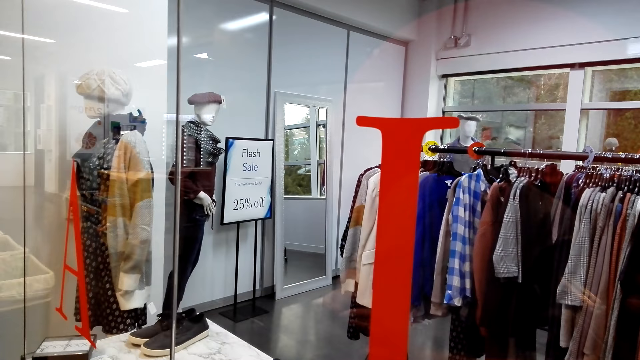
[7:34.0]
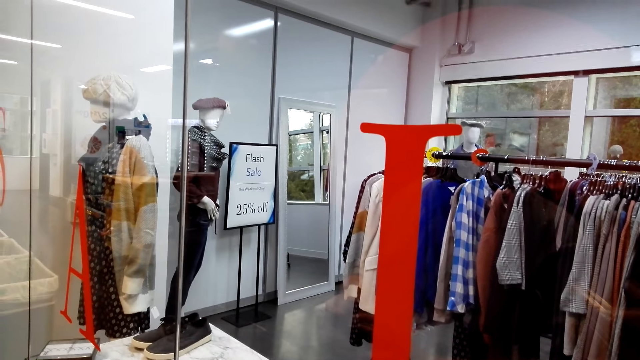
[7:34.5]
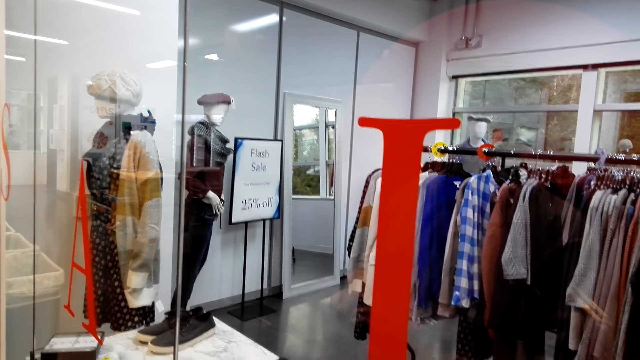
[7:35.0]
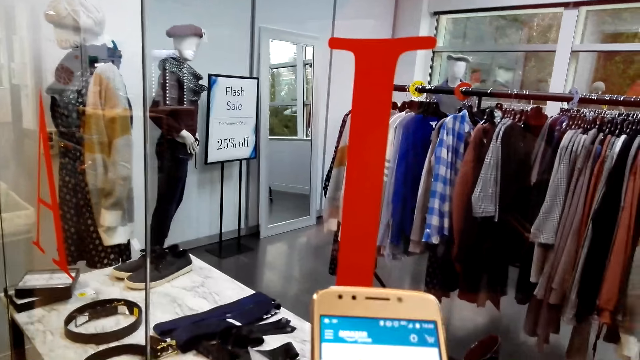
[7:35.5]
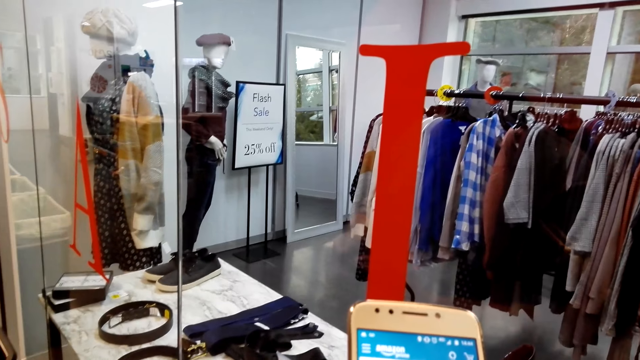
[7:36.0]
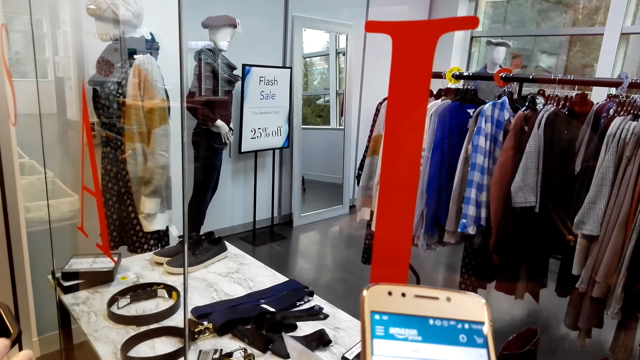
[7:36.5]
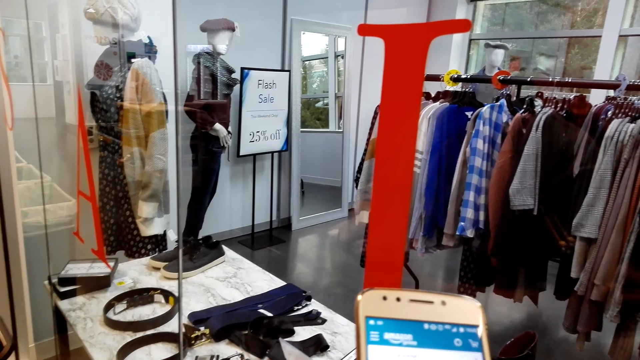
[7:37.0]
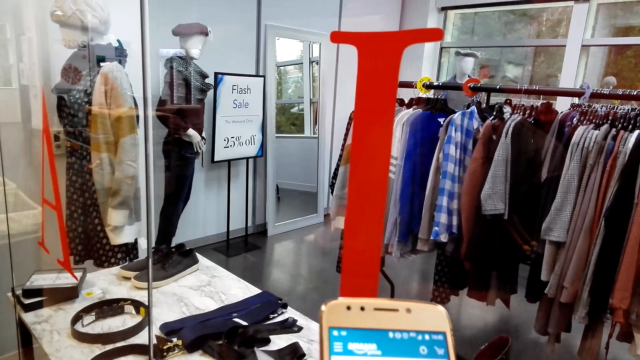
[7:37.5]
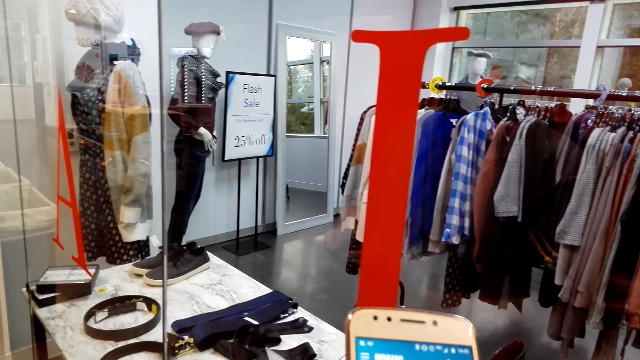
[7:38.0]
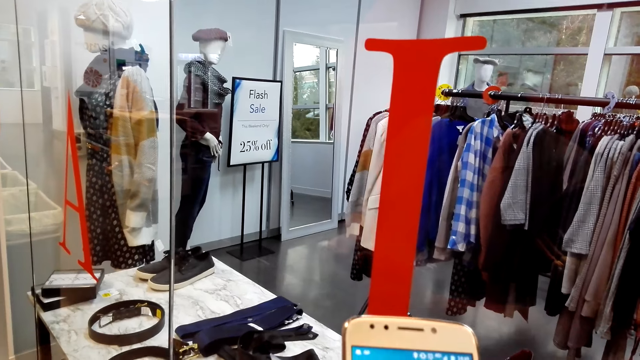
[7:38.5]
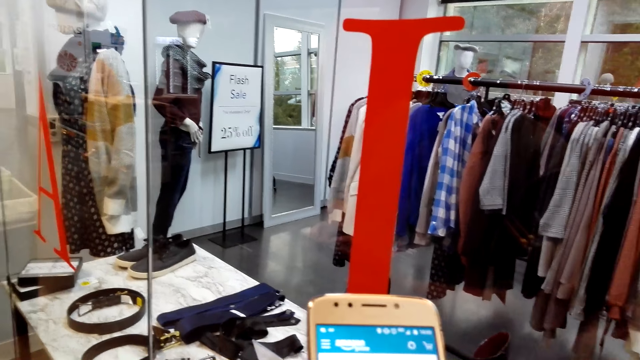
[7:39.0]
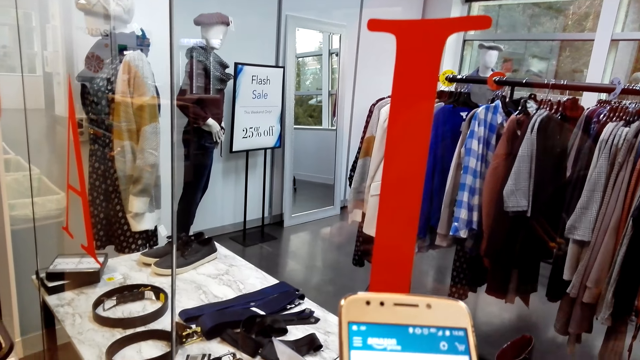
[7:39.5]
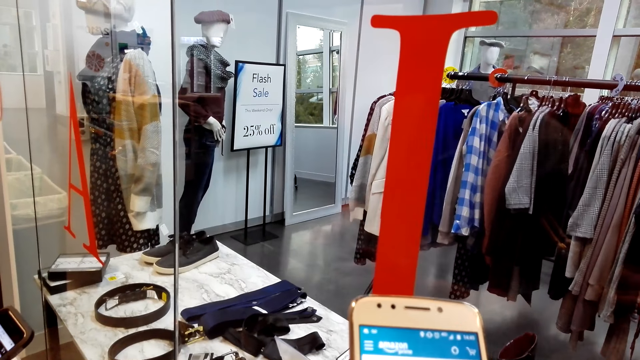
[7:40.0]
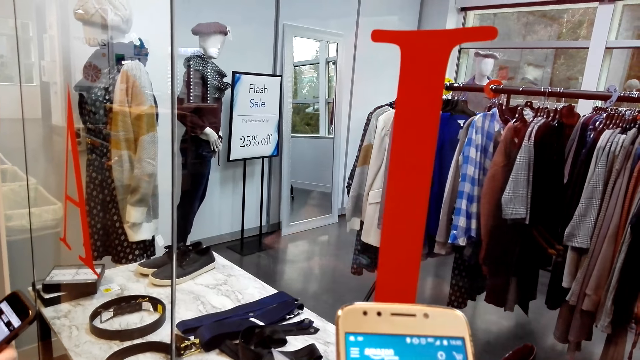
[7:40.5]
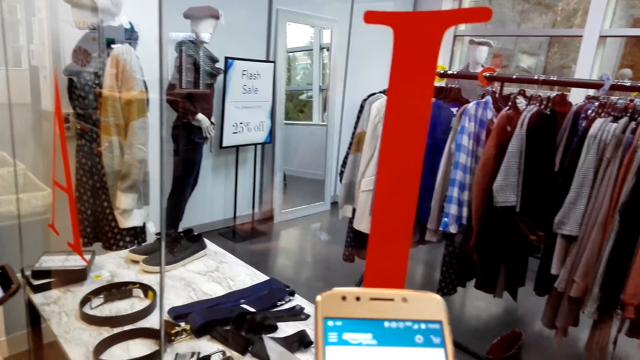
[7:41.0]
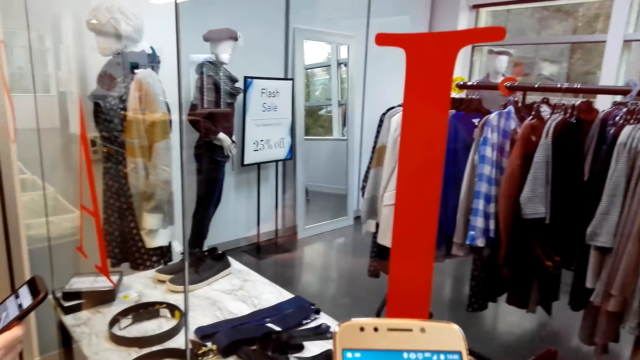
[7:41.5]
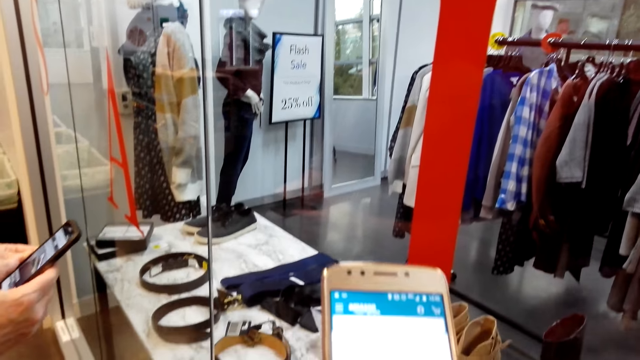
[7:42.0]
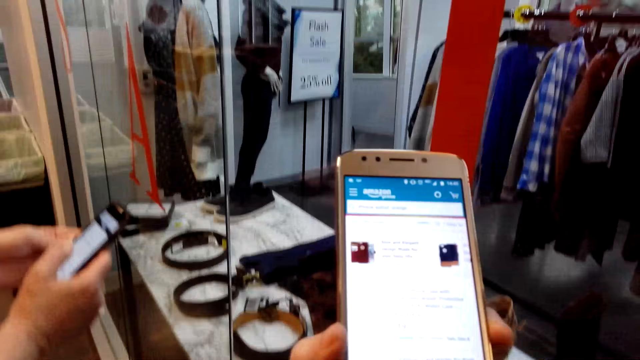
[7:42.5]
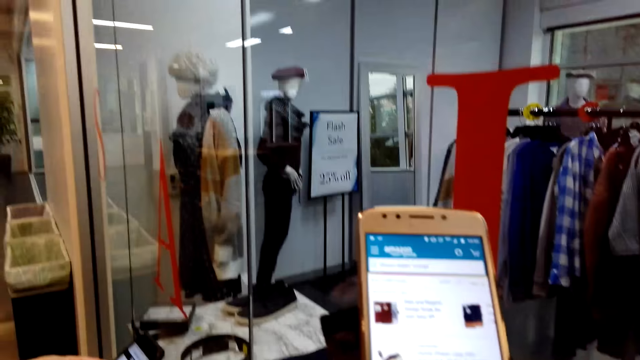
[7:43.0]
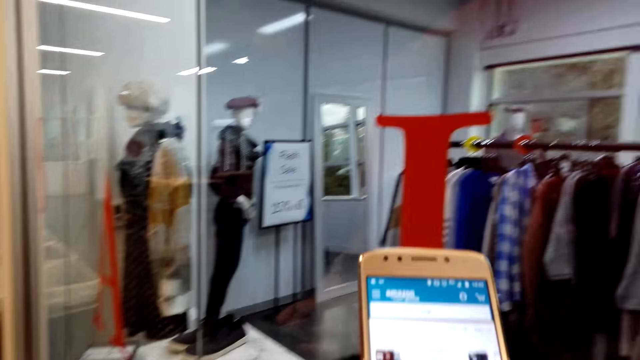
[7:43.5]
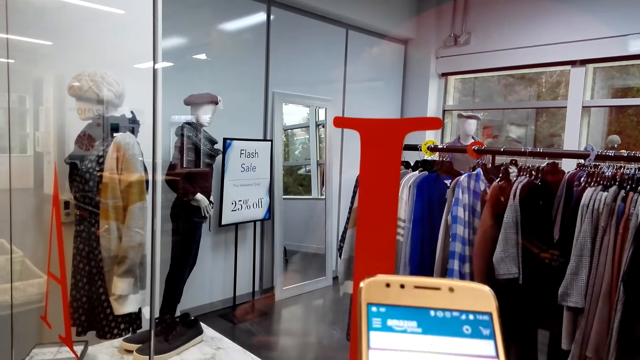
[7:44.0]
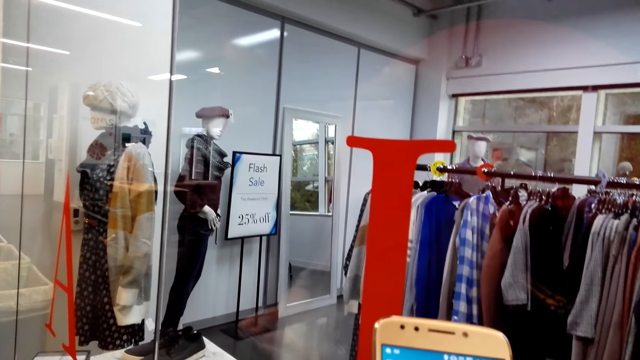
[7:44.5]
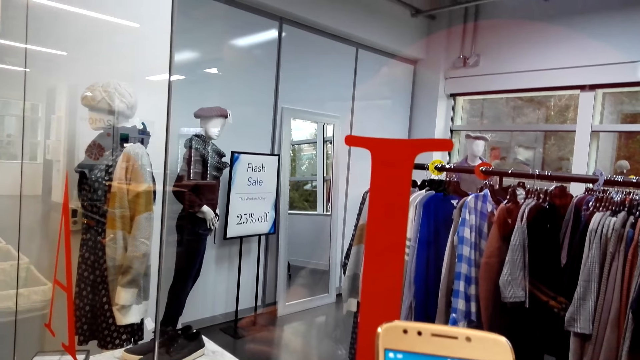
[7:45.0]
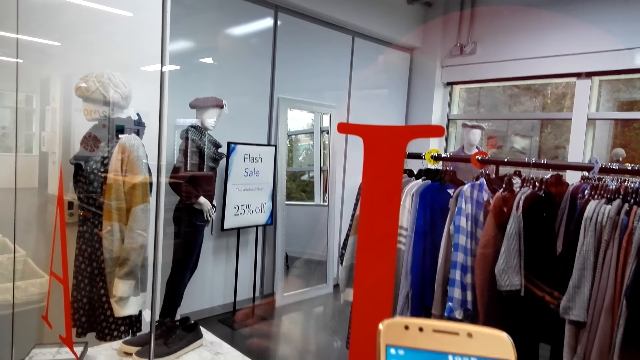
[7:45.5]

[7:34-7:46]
The camera wearer converses with a man. They scroll the phone. The camera wearer and the man scroll the phone.

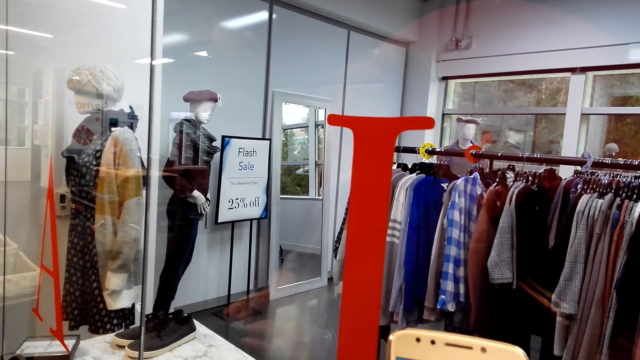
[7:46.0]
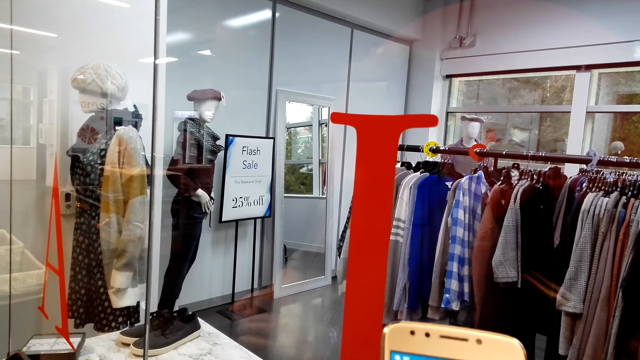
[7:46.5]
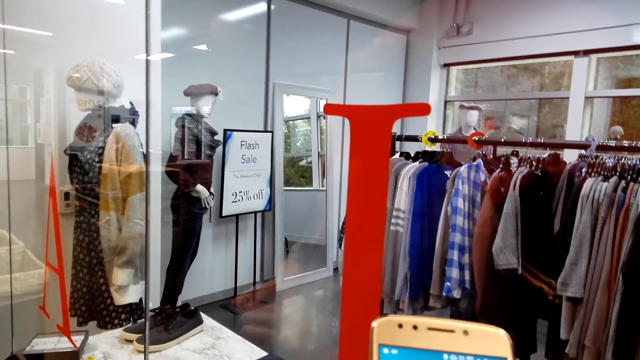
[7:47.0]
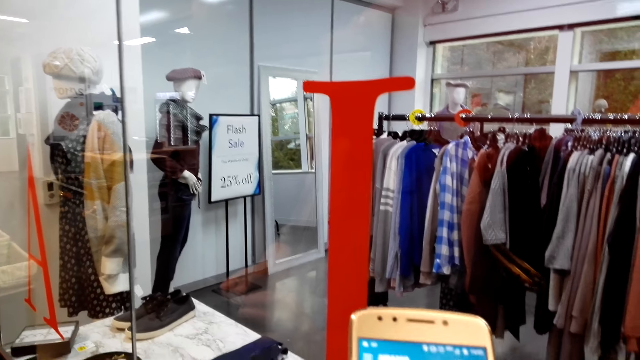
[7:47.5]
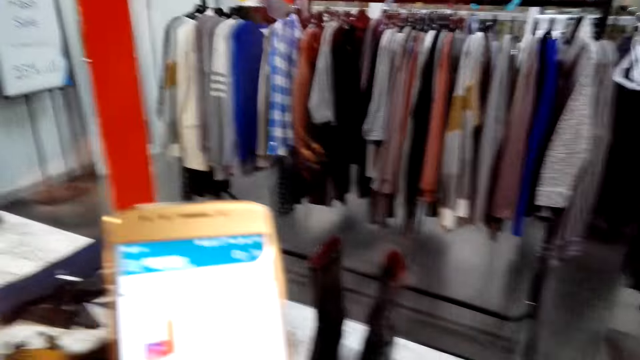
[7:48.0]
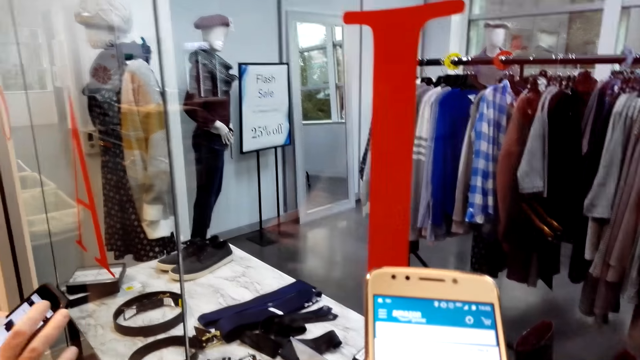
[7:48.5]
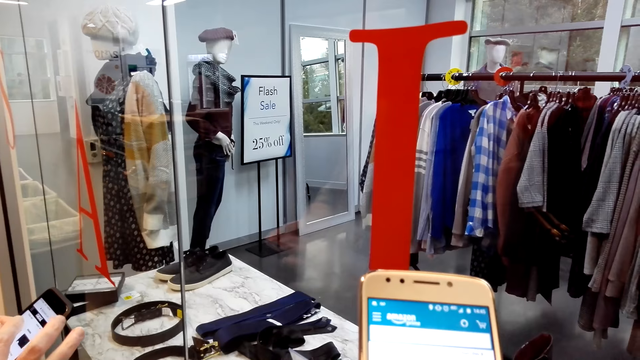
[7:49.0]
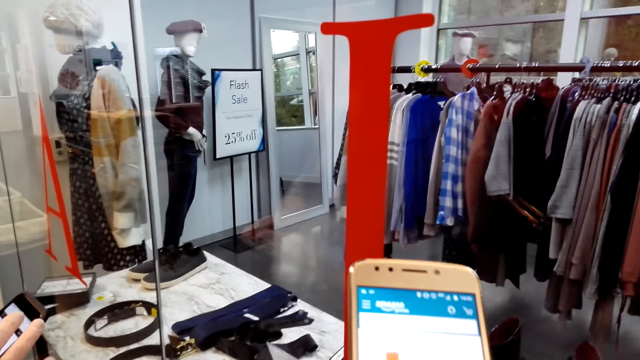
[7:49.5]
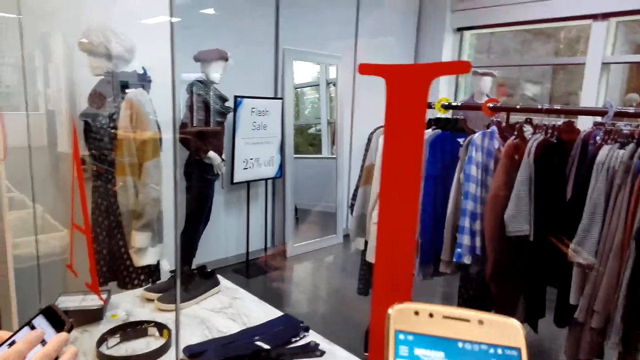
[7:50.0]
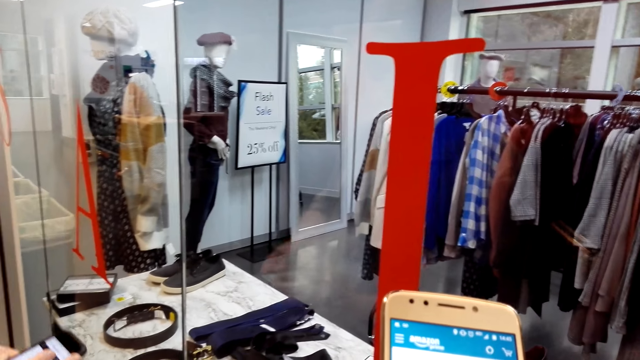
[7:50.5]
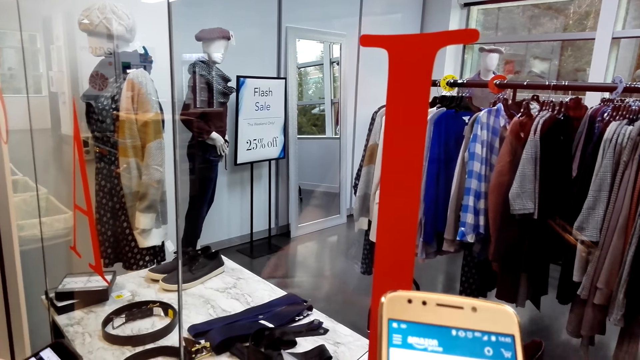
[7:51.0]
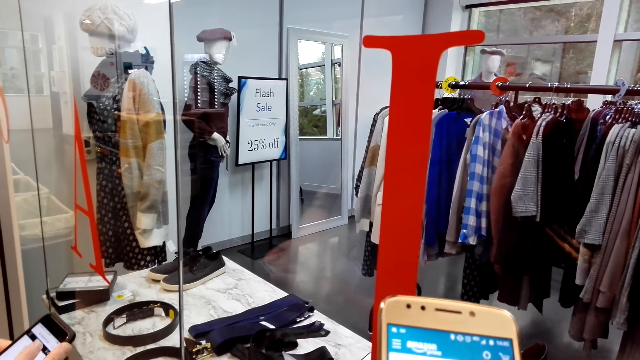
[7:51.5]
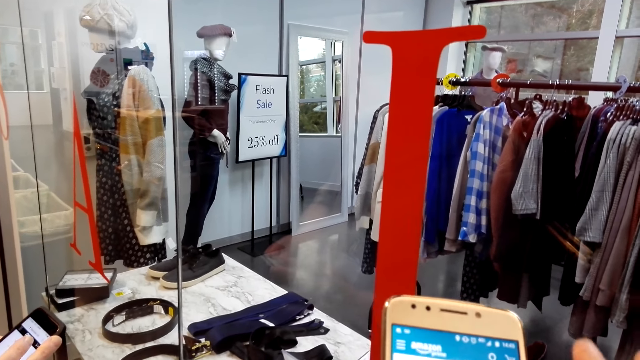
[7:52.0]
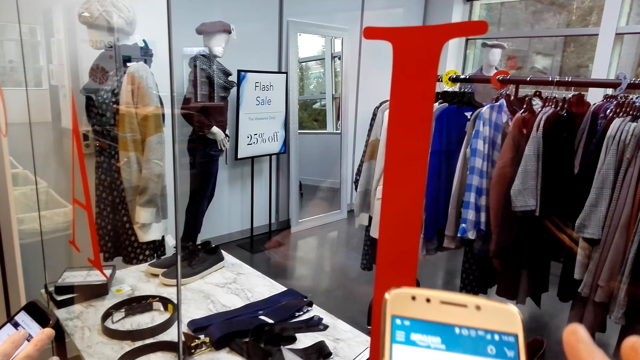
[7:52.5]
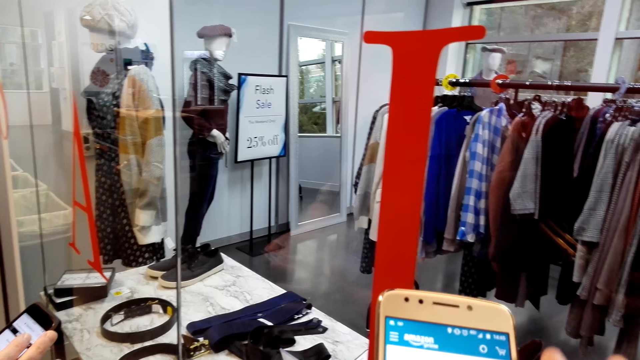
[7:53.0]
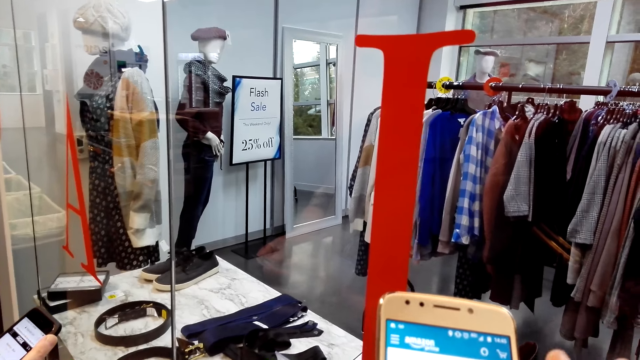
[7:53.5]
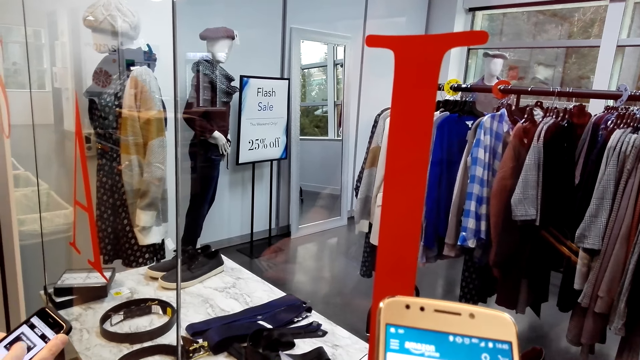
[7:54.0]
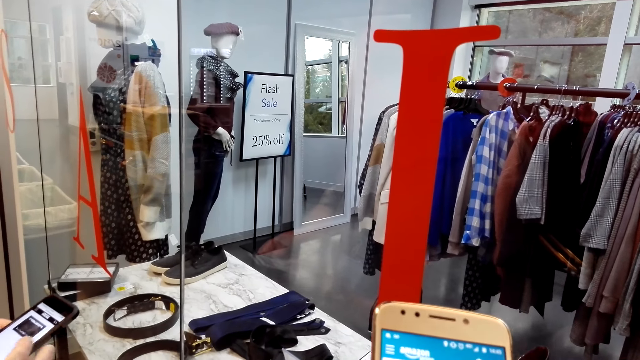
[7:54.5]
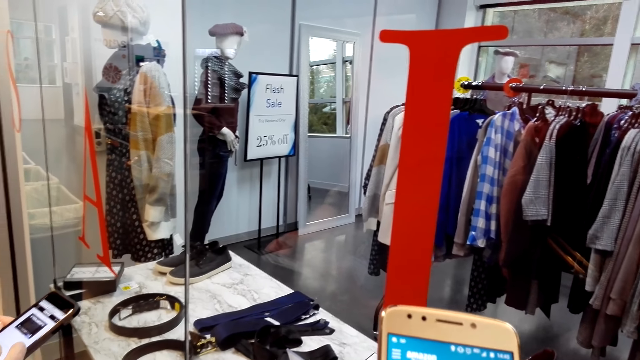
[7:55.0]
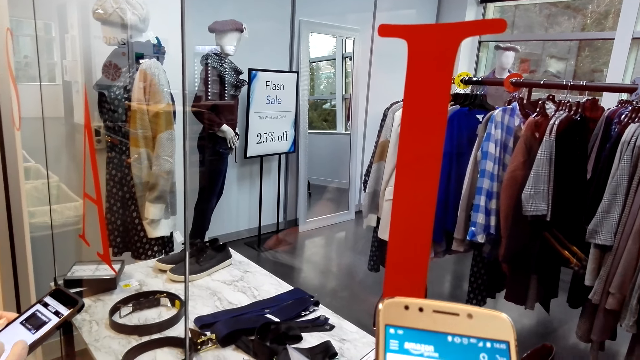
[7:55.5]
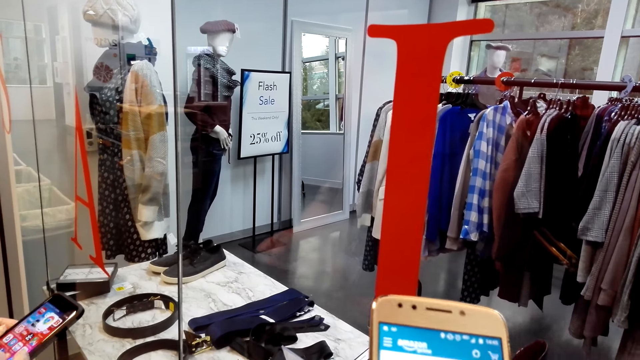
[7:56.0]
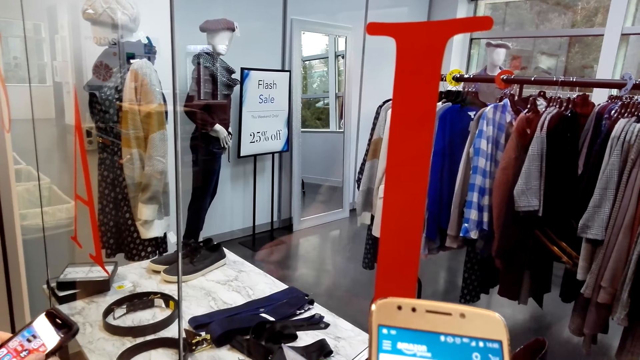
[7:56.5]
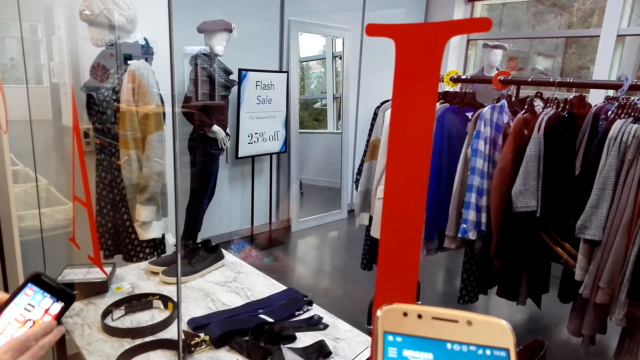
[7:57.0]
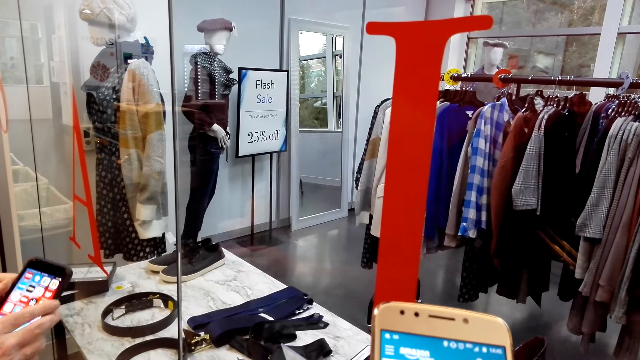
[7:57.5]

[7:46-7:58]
The camera wearer converses with a man. The camera wearer and the man scroll the phone.
